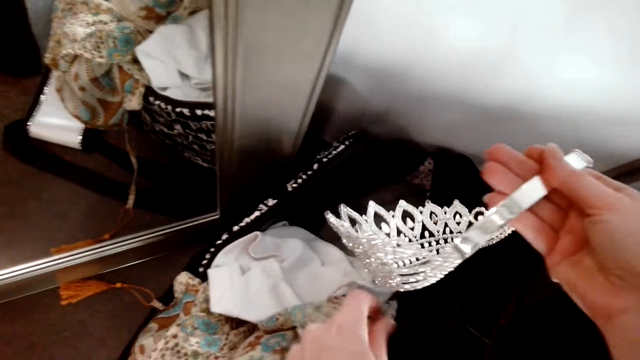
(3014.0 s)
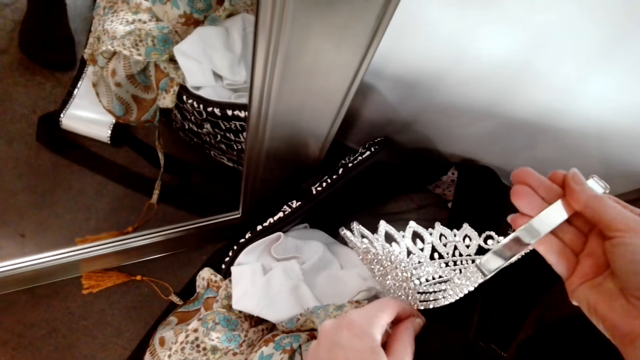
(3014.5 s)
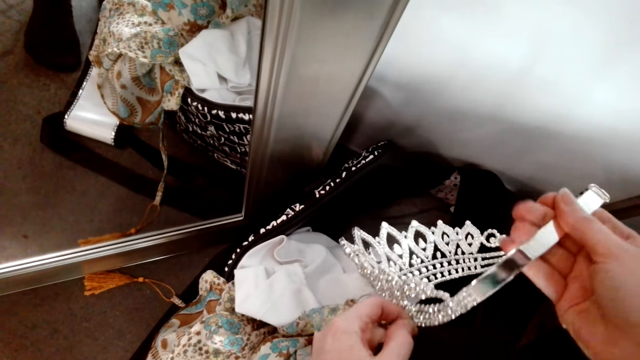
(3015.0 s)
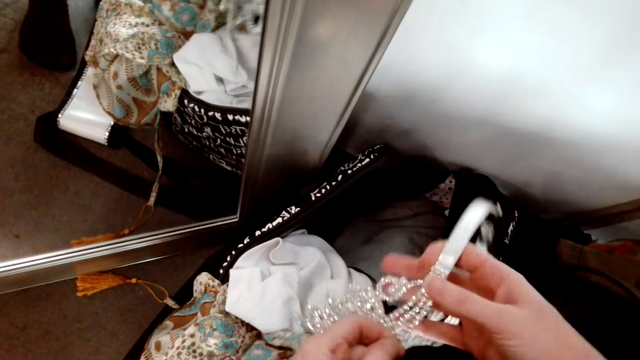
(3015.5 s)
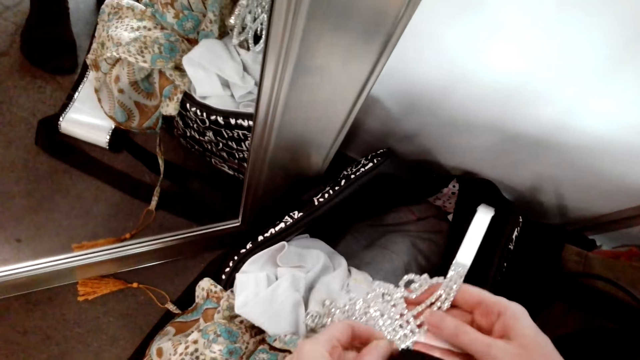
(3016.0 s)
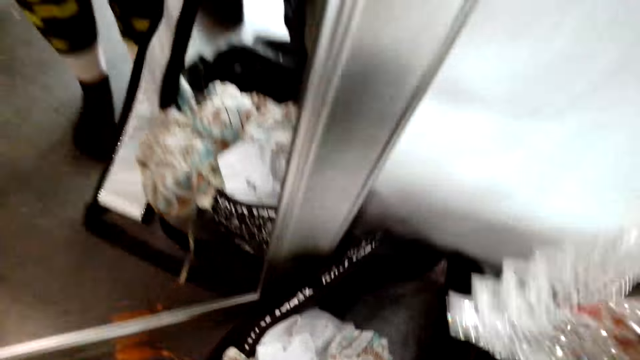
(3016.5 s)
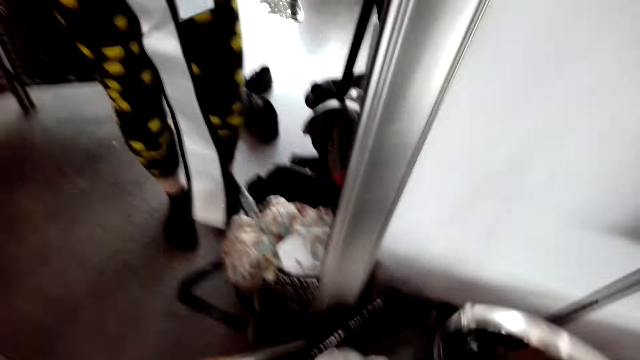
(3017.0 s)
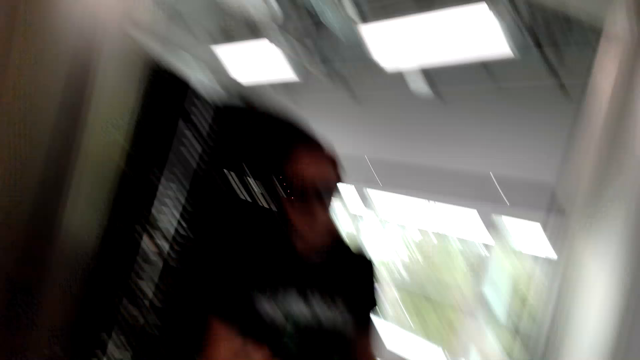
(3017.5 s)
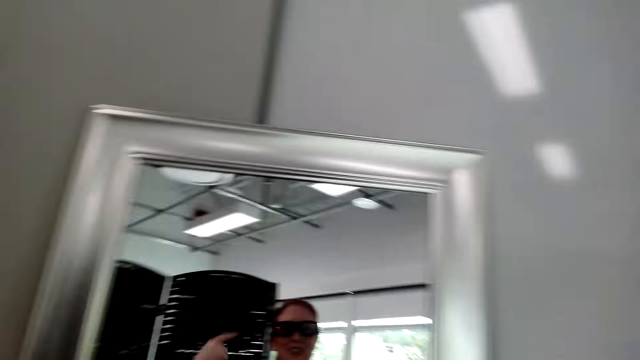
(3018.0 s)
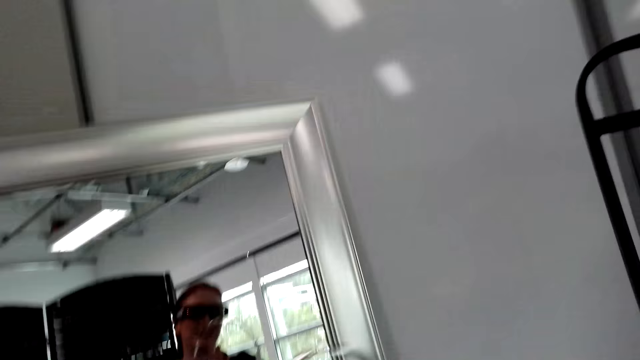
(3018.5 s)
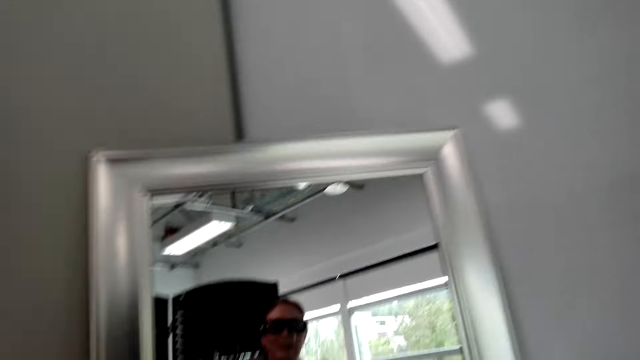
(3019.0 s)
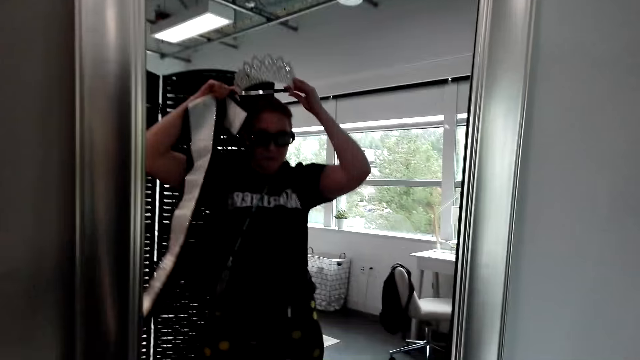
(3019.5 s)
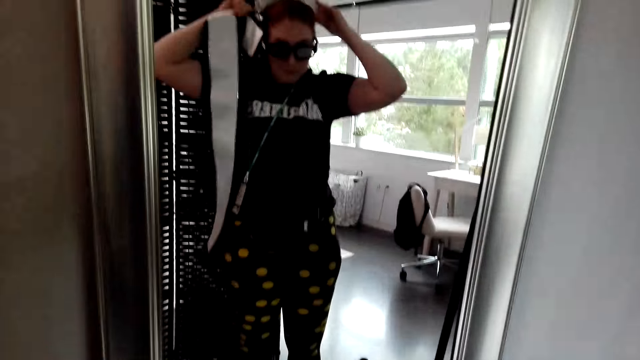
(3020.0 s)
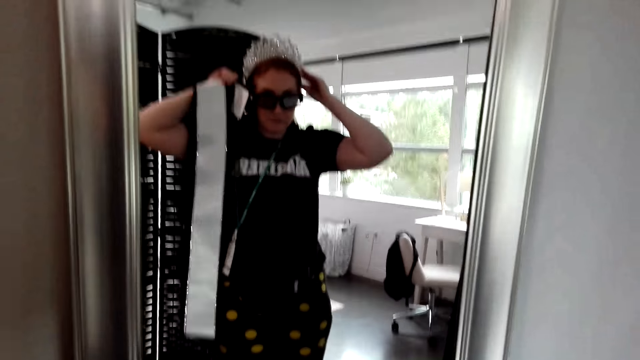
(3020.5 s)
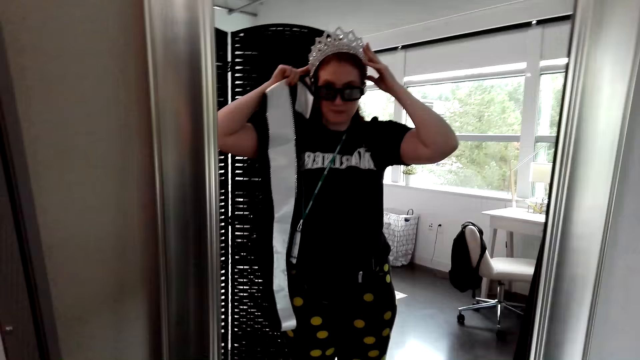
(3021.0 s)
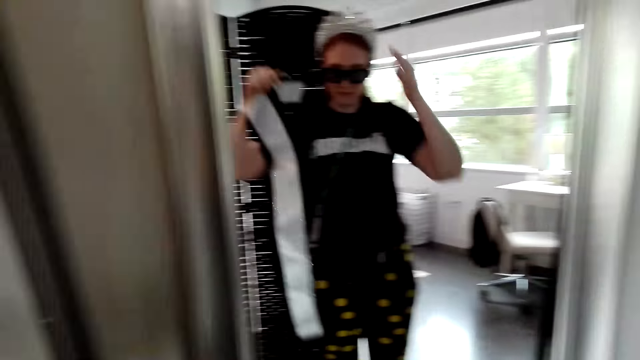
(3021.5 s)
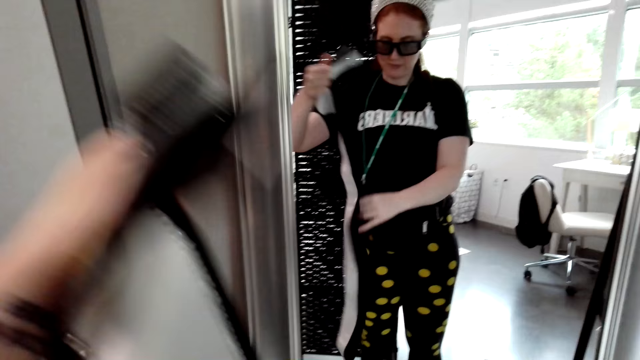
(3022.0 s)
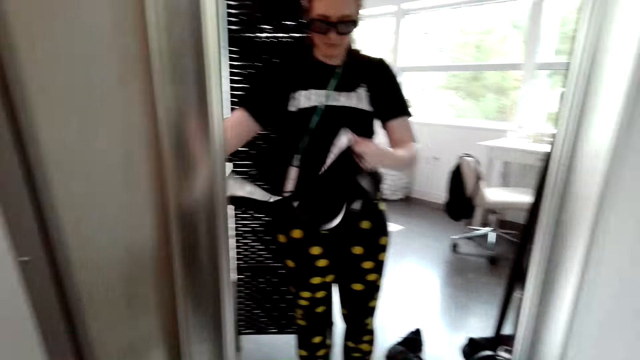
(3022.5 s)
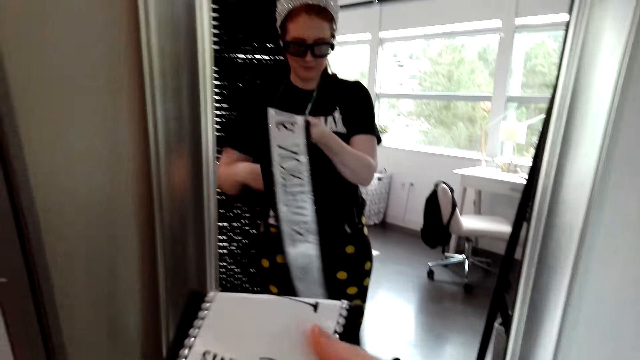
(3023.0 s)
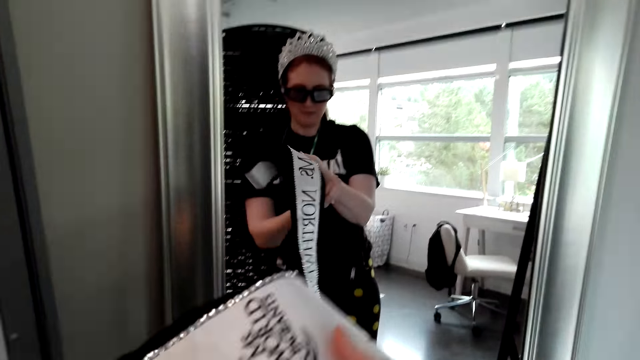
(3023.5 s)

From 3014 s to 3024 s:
The camera wearer untangles the tiara and the pageant sash. She holds the crown. She wears the tiara on her head, and the cloth.

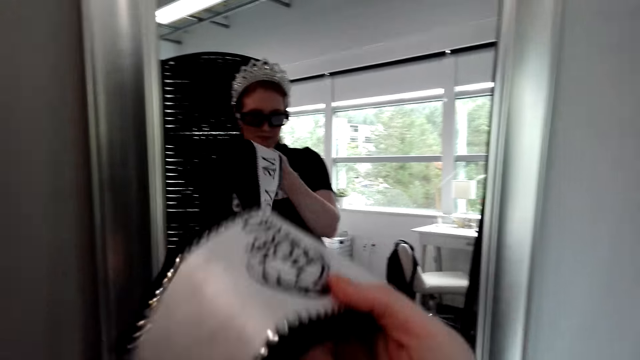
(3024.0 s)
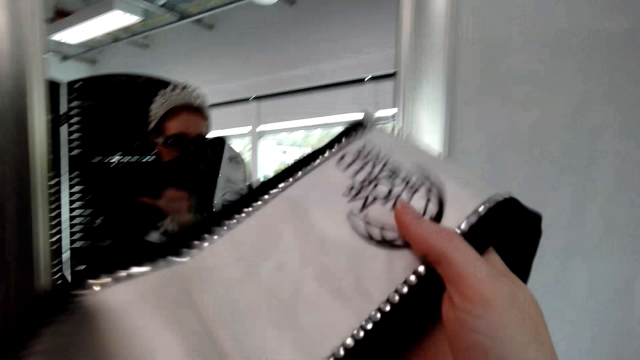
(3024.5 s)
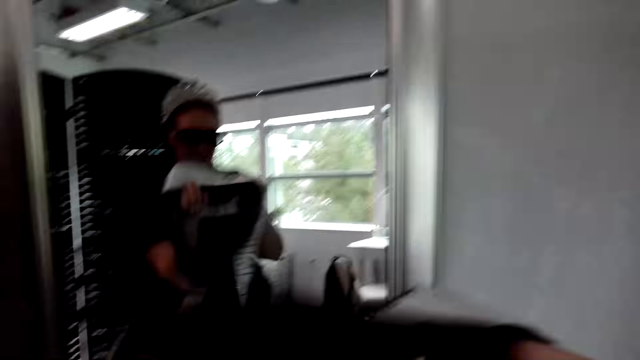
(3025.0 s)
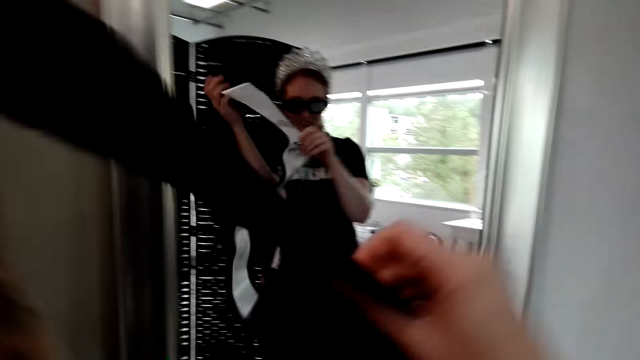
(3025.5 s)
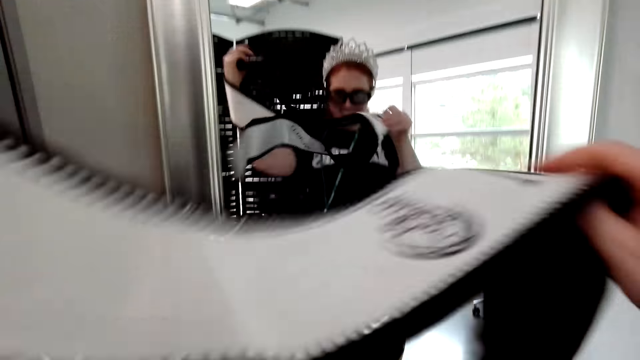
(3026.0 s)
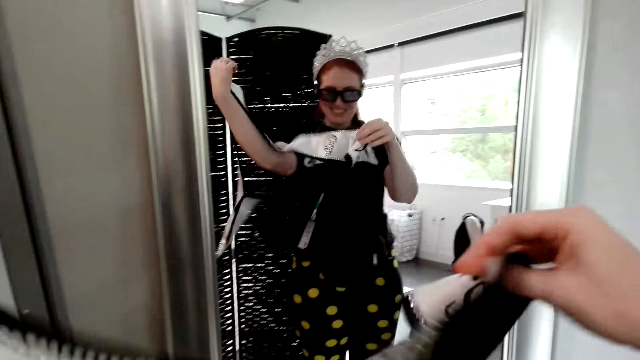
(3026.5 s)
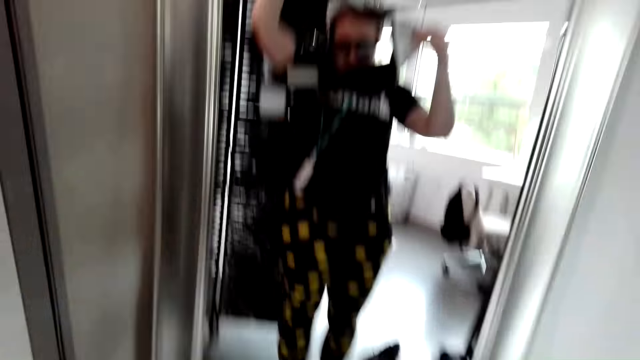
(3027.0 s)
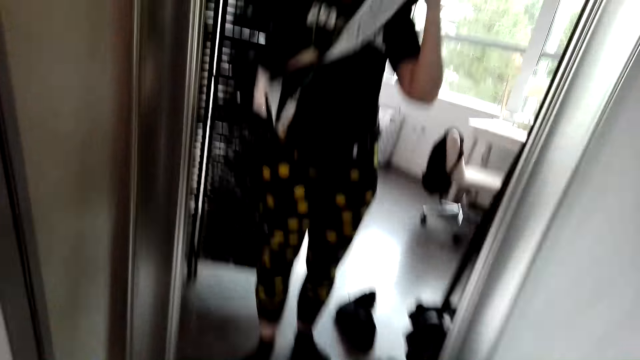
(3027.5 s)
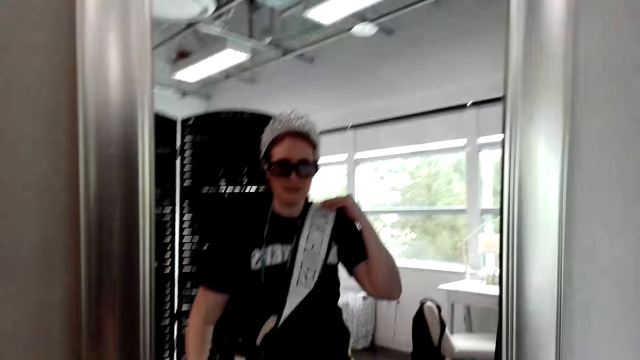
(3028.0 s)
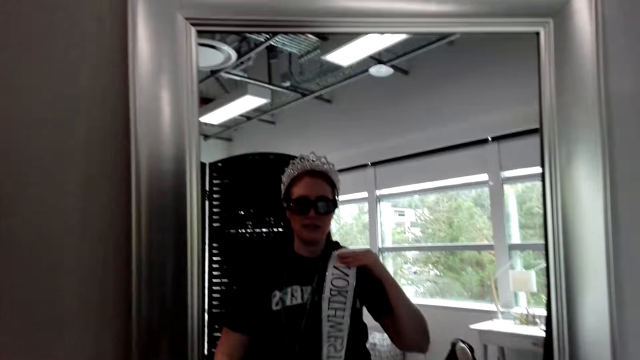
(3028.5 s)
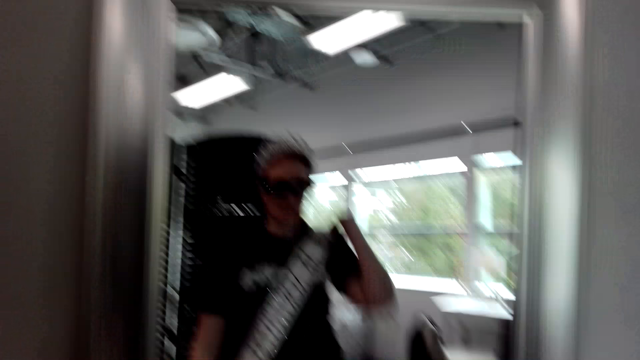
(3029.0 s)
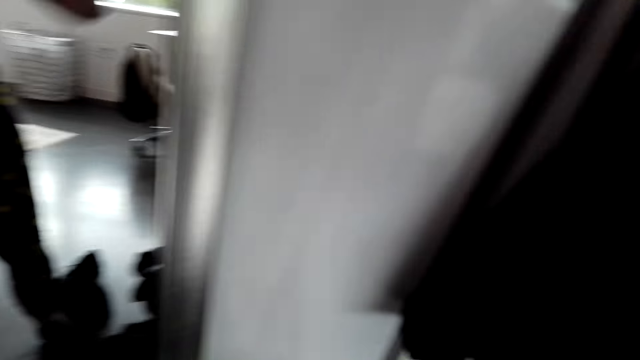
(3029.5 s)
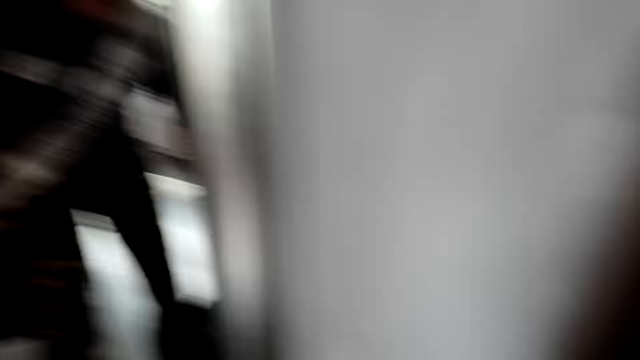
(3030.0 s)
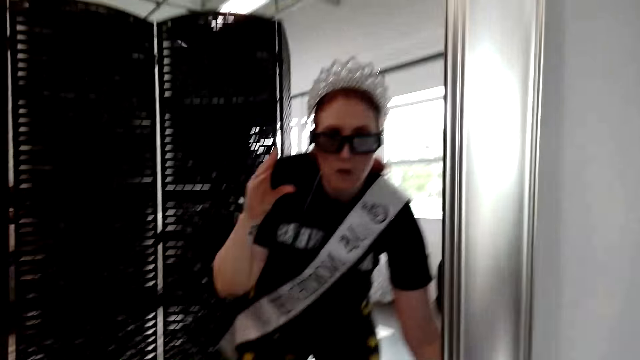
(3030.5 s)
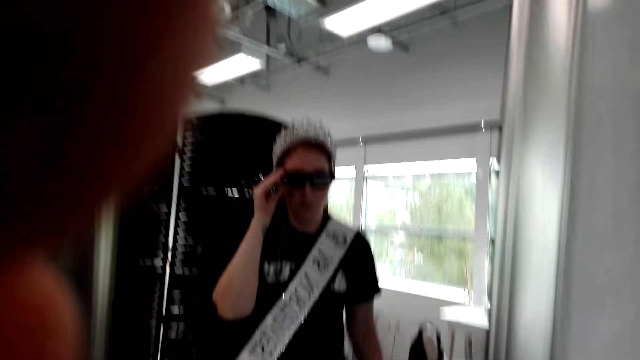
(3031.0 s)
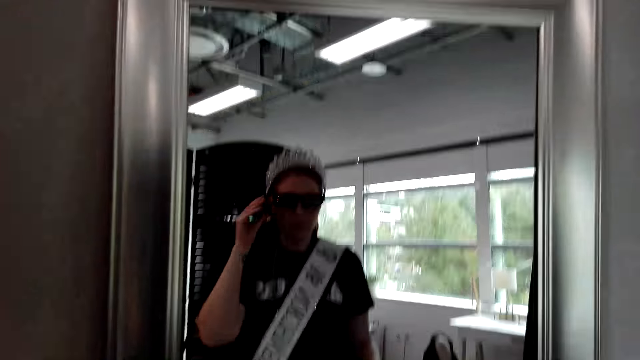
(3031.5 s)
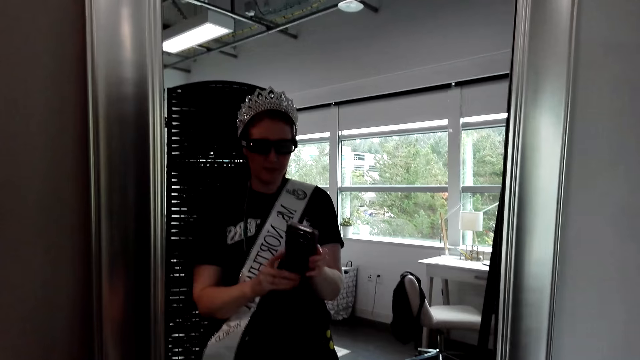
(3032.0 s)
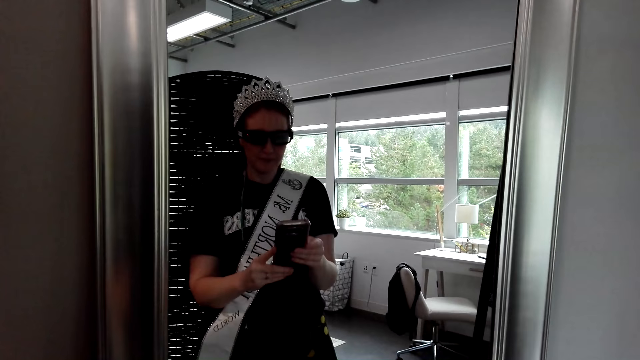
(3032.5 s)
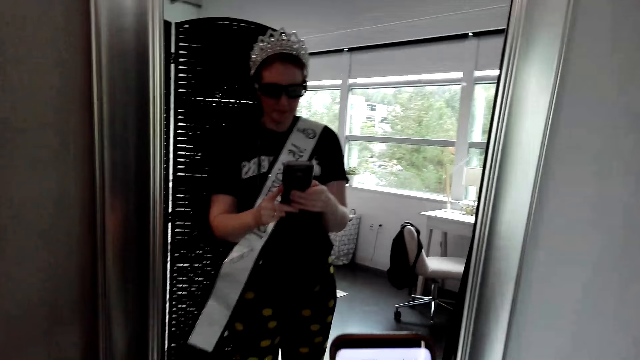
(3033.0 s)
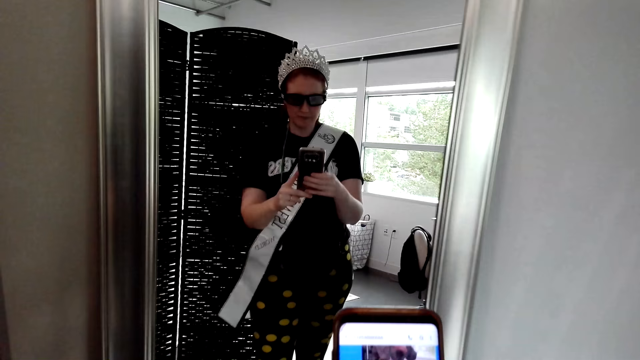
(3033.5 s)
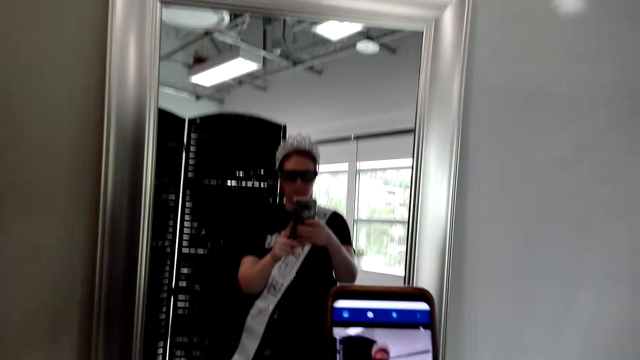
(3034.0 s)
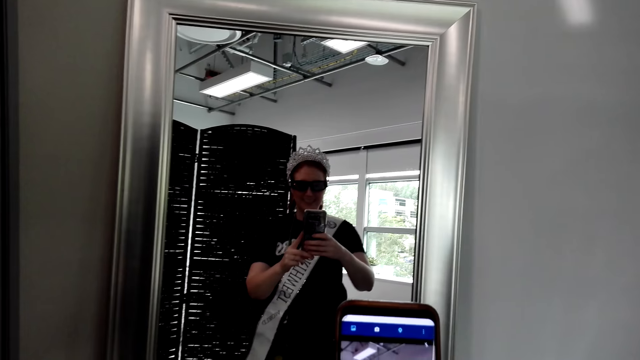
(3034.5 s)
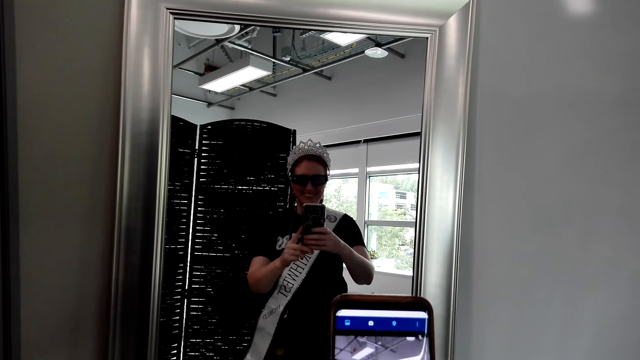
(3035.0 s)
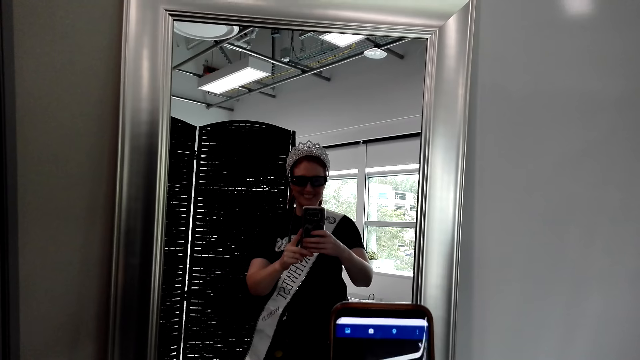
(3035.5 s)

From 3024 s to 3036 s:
The camera wearer wears the beauty sash. She picks up her phone. She adjusts the camera. She holds her phone with her hands in front of the mirror. She scrolls the phone.
